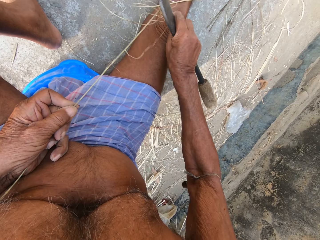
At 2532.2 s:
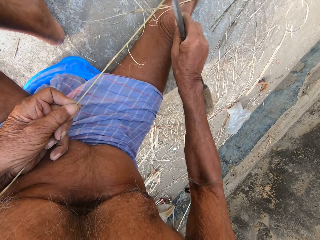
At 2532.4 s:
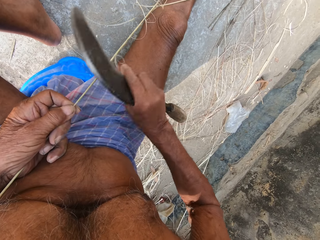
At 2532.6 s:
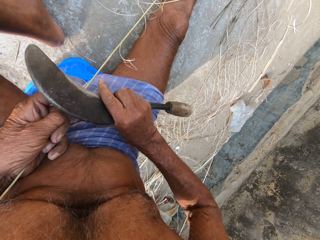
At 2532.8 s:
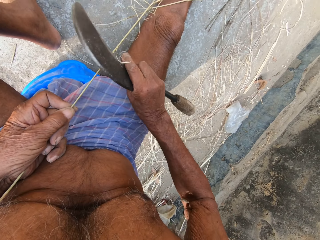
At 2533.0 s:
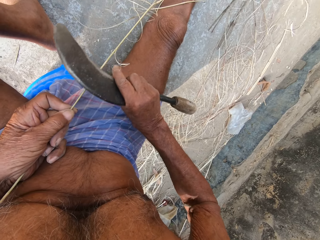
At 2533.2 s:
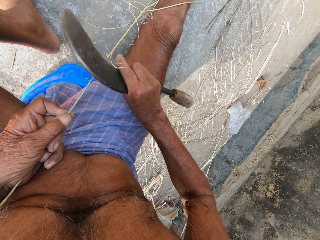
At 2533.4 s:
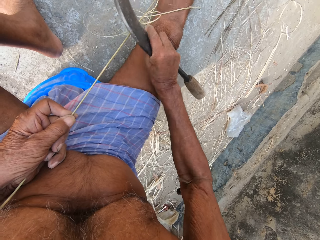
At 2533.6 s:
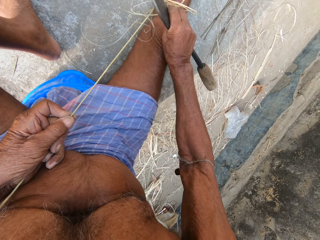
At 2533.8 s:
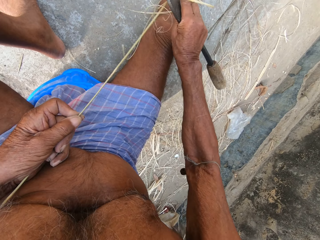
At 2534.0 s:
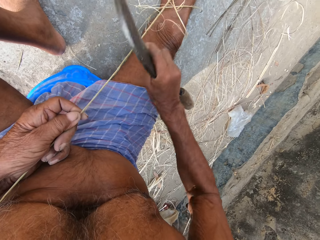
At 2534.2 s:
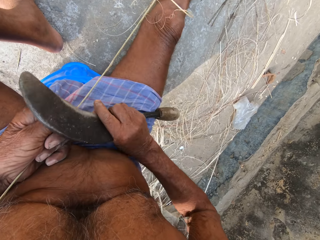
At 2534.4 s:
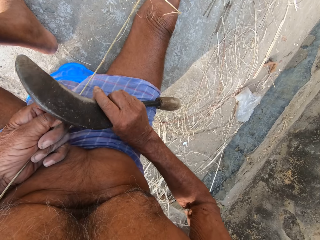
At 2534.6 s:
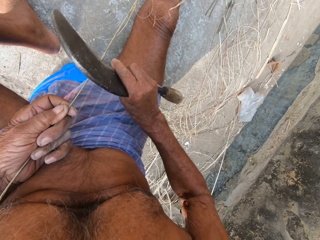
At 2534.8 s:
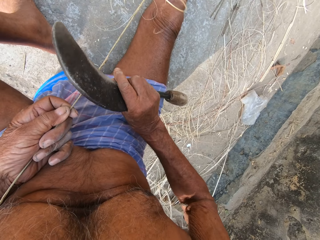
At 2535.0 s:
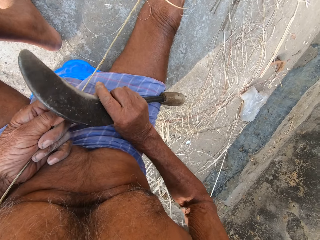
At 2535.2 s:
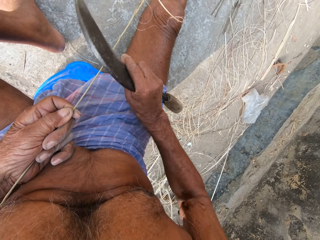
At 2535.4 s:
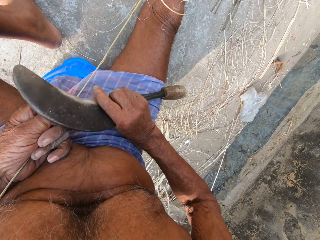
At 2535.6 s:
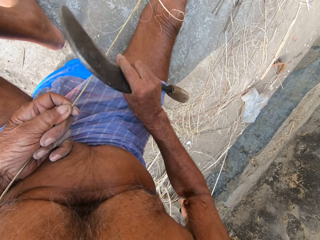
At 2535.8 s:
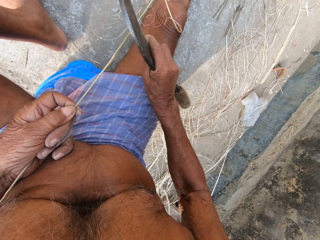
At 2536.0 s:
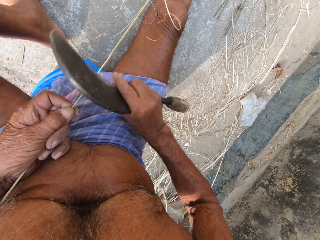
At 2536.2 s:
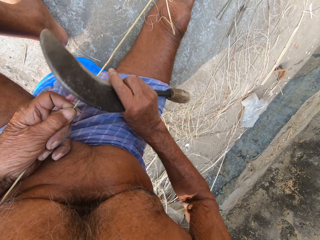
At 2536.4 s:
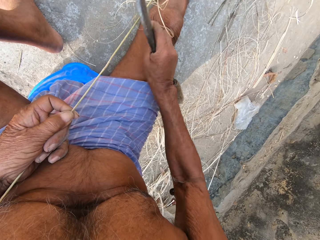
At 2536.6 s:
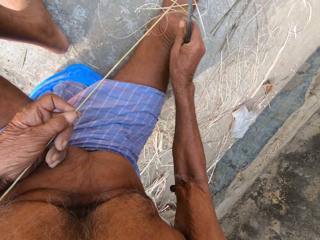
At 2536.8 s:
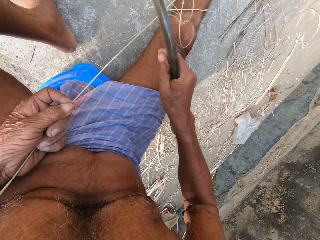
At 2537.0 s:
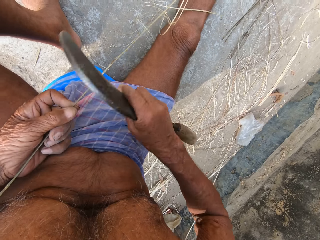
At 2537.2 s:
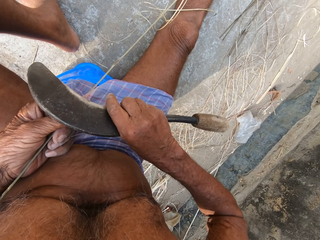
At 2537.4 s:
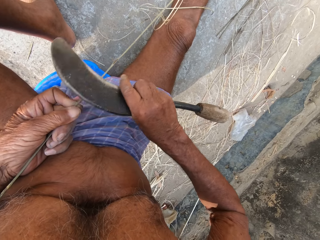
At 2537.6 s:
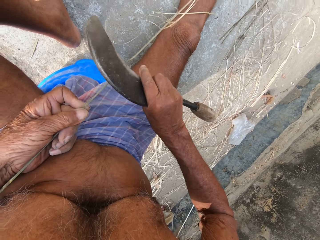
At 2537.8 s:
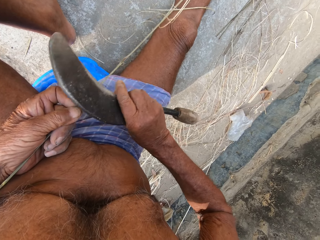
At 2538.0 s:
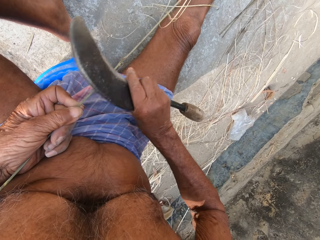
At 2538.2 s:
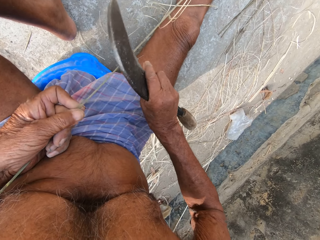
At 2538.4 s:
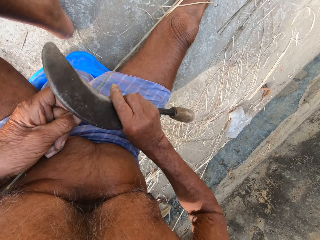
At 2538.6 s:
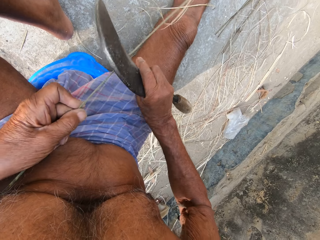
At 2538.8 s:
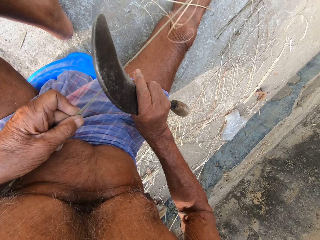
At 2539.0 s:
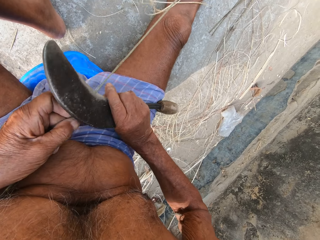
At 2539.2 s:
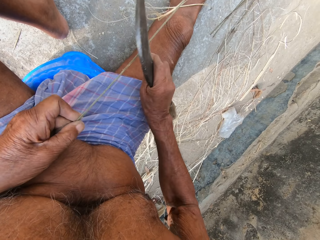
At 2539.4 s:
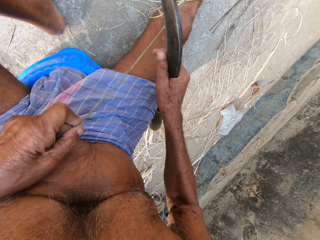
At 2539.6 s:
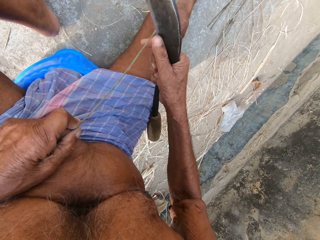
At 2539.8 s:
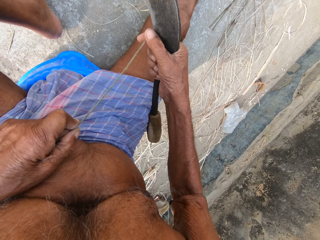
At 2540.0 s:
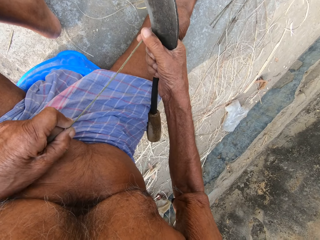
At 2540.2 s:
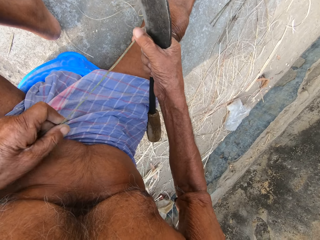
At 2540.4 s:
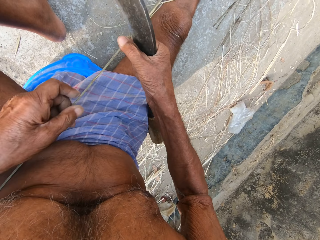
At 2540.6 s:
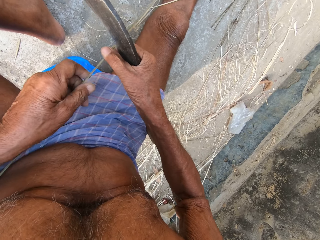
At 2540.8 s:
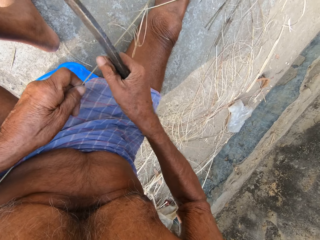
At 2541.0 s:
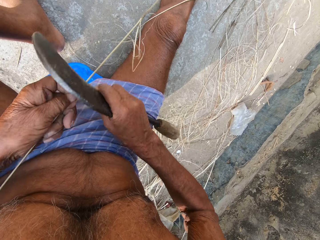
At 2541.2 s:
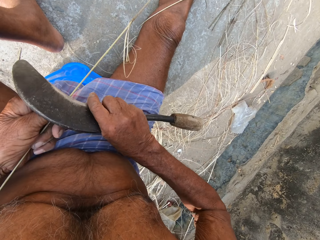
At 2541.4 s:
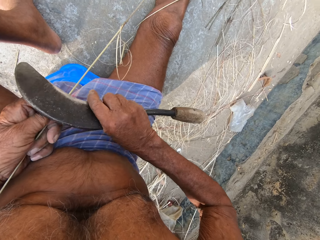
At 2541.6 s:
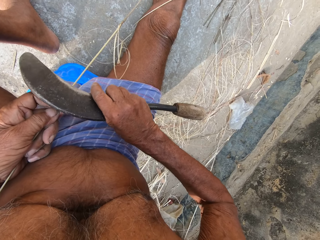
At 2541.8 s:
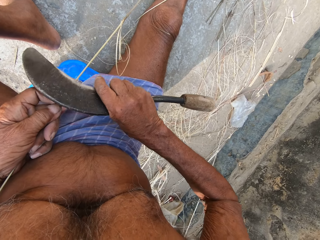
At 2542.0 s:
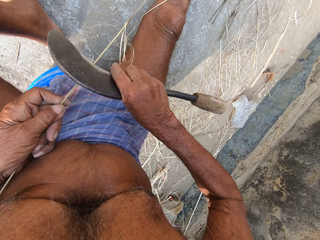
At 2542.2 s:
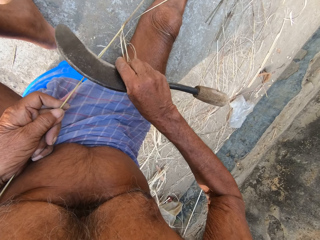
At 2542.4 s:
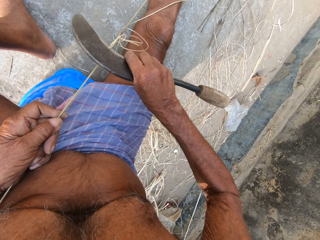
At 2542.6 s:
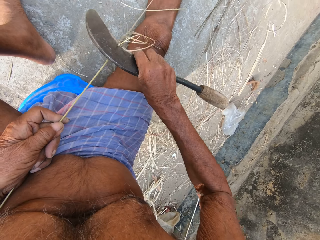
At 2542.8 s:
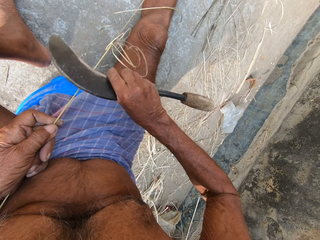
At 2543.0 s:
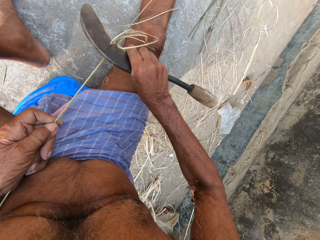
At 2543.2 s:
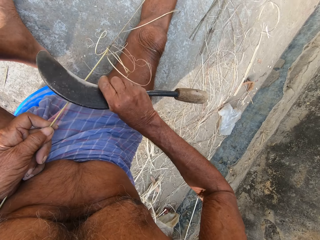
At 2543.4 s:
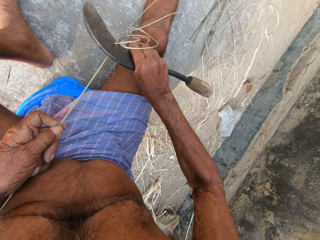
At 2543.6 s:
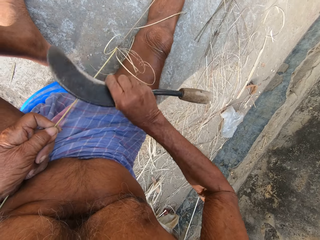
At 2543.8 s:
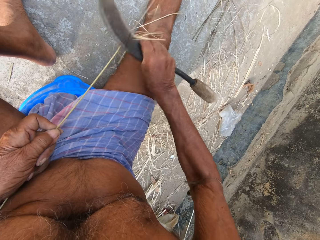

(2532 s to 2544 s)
The camera wearer looks at the woven stick. They pull the woven stick and move the sickle tool.

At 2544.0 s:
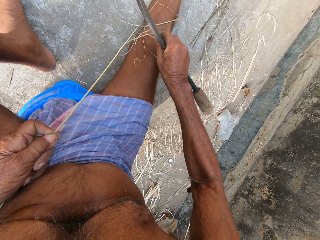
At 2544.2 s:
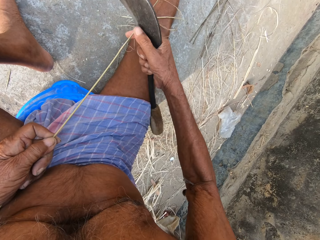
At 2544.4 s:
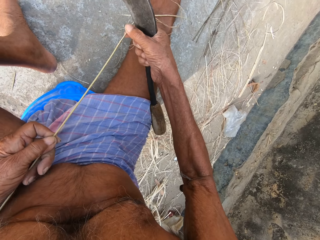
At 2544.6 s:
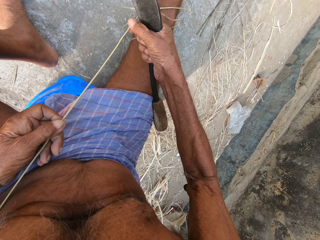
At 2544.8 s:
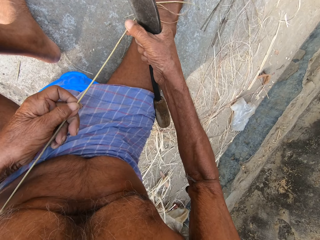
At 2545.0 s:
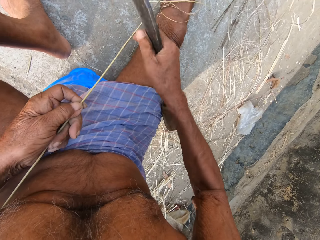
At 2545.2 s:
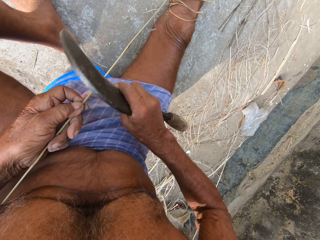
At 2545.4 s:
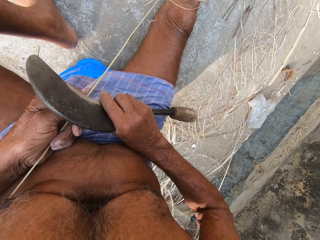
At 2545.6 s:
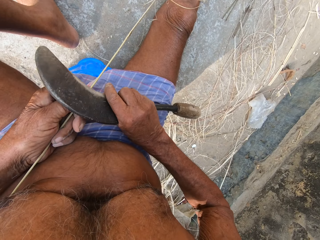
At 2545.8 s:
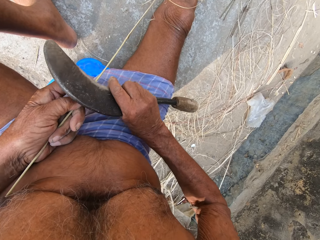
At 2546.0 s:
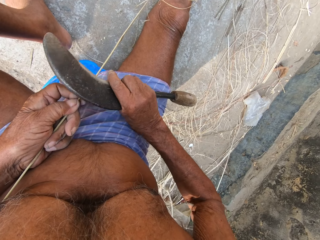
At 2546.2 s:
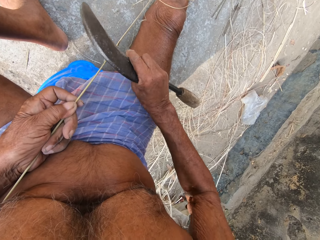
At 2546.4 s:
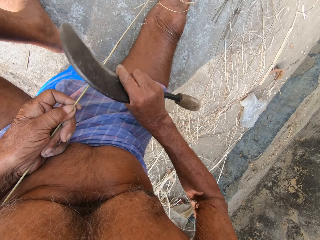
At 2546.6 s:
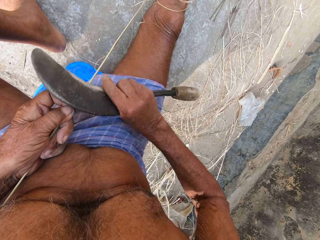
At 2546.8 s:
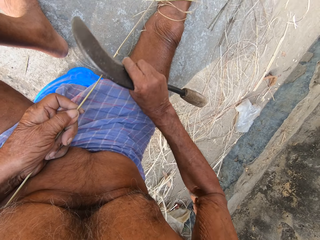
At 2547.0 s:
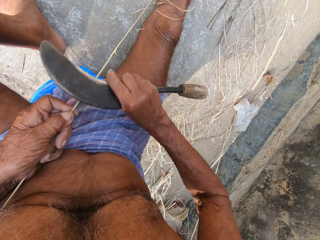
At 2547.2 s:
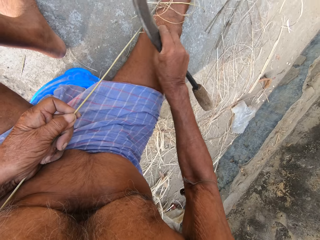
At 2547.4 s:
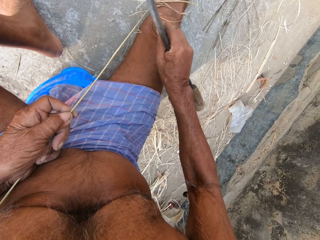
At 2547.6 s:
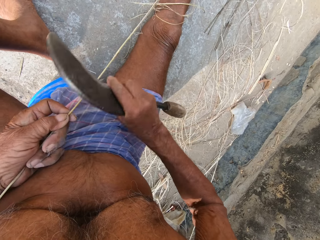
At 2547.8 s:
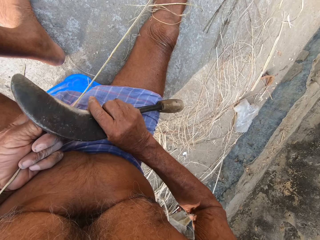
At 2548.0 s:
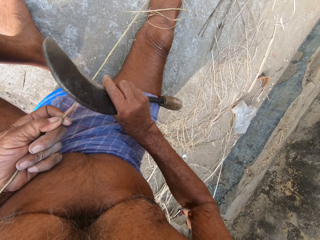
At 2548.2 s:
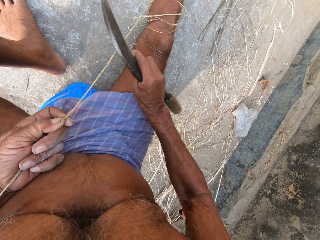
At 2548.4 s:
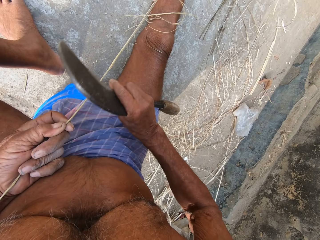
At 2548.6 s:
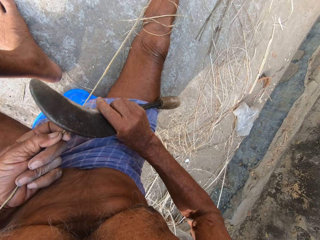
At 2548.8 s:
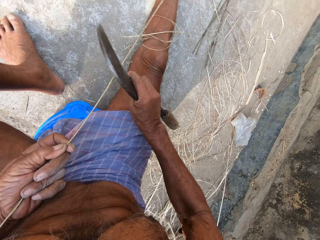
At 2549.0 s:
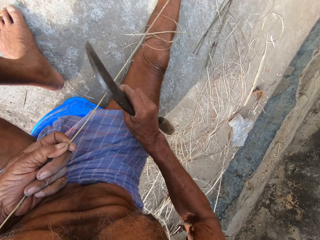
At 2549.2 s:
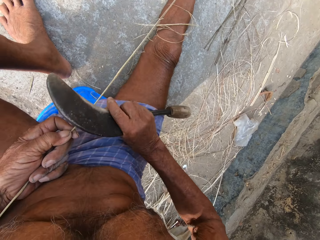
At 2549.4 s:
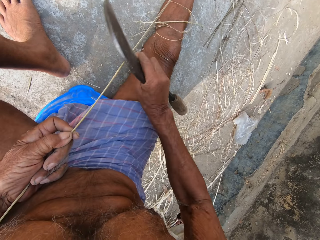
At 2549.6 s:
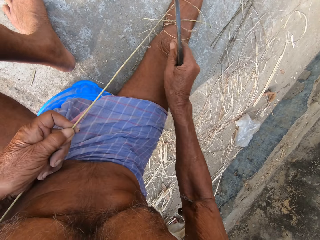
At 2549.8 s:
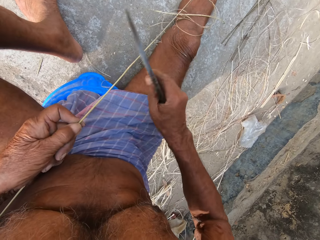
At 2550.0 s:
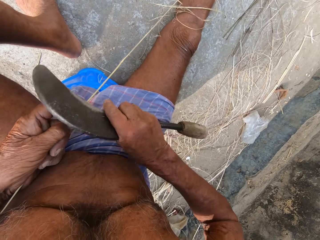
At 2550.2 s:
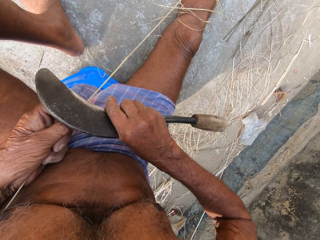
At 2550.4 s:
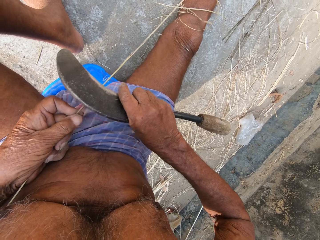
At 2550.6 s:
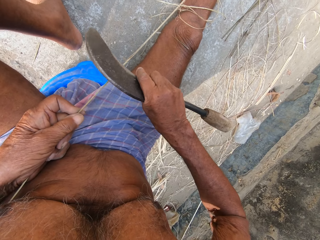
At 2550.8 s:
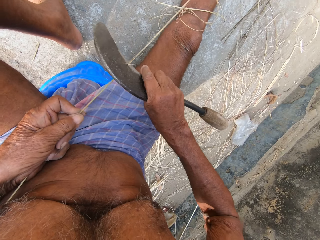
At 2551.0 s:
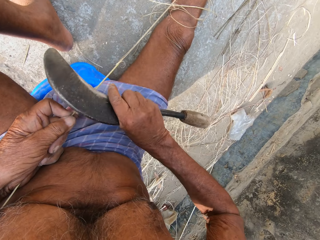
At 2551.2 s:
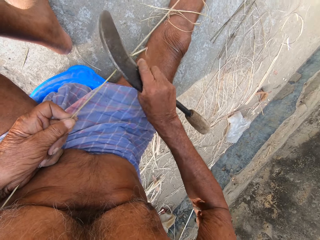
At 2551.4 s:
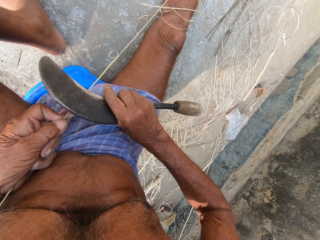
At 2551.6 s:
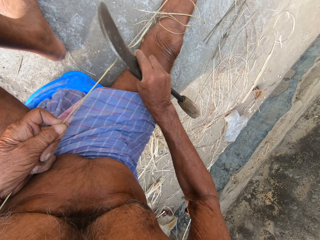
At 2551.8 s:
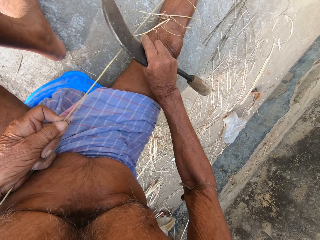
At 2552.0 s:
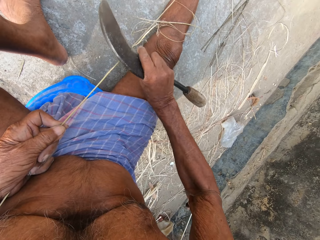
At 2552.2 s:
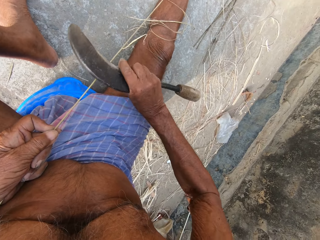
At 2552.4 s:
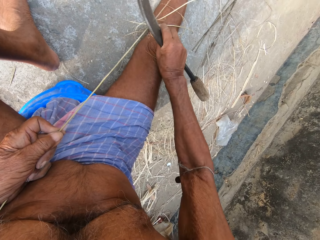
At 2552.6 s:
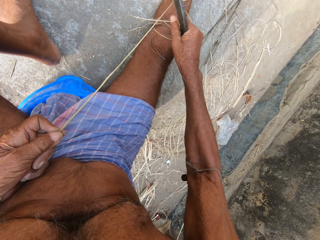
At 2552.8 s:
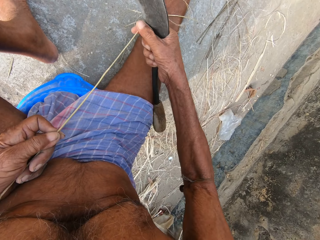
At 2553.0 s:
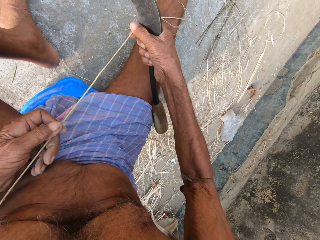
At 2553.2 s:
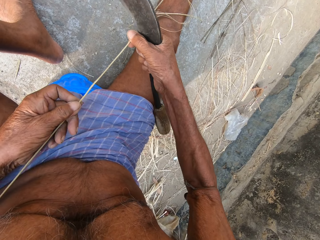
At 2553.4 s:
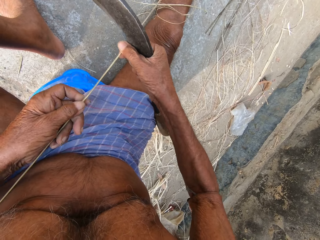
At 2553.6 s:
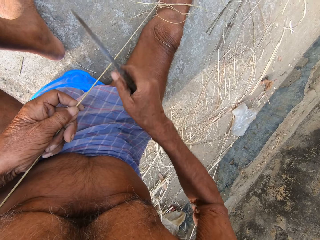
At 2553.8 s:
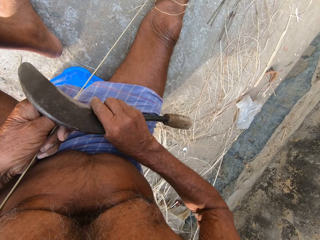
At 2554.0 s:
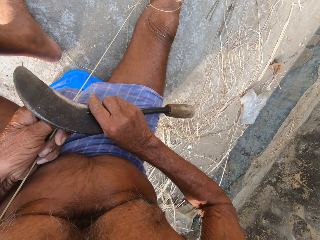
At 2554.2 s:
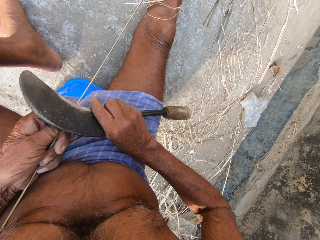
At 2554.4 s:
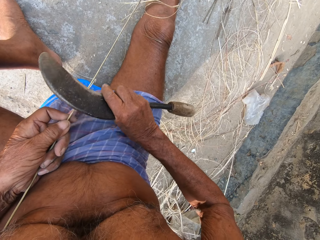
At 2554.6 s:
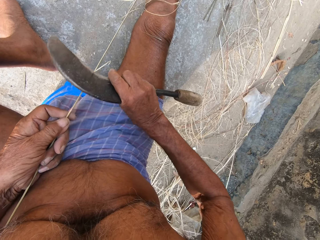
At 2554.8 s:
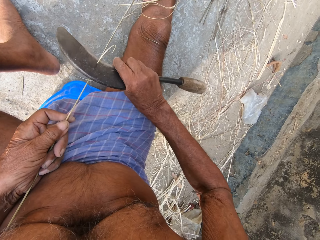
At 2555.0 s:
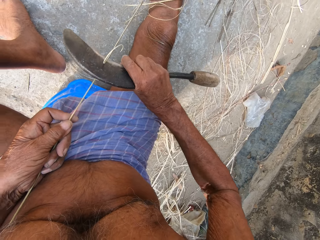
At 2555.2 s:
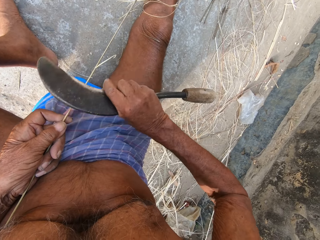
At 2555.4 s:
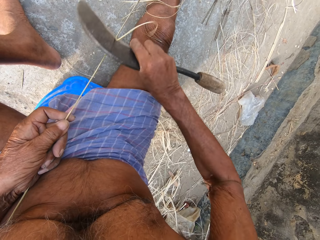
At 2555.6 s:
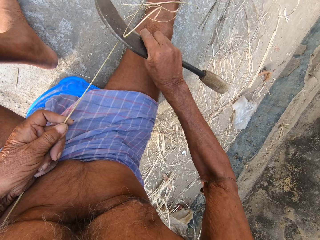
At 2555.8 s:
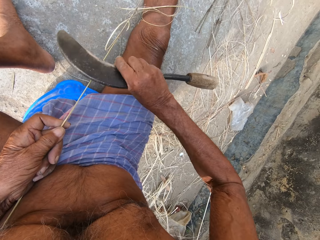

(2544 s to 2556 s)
The camera wearer looks at the woven stick. They move the sickle tool and trim the woven stick with the sickle tool. They move the sickle tool and trim the woven stick with the sickle tool. They pull the woven stick. They pull it again. They trim the woven stick with the sickle tool.
